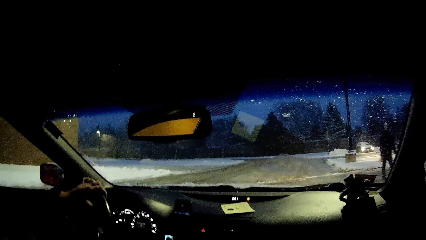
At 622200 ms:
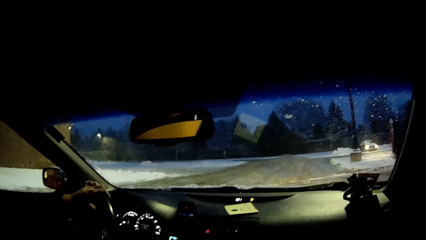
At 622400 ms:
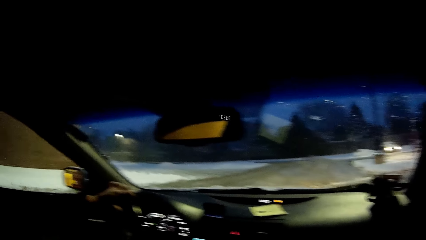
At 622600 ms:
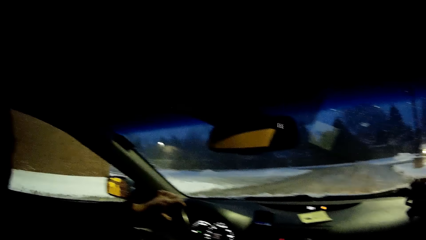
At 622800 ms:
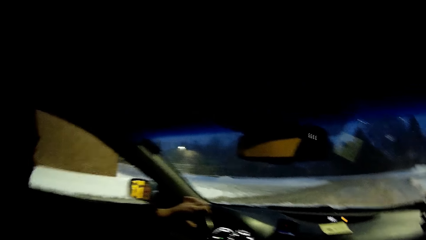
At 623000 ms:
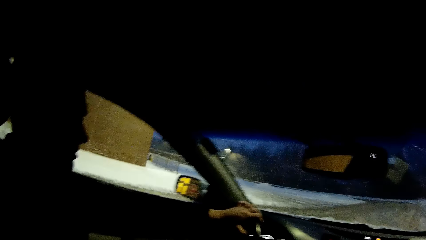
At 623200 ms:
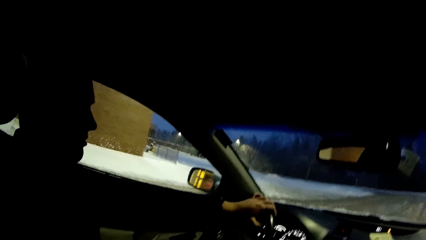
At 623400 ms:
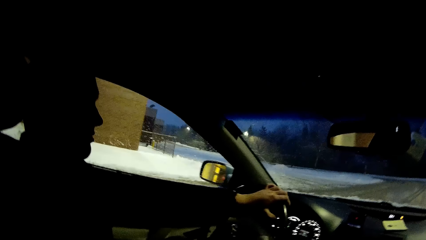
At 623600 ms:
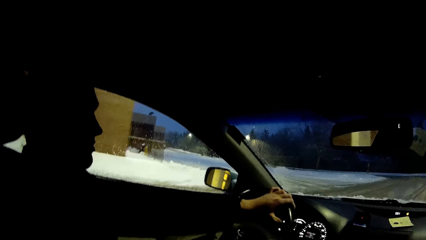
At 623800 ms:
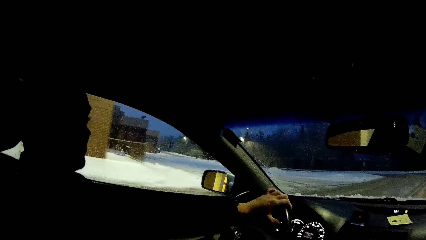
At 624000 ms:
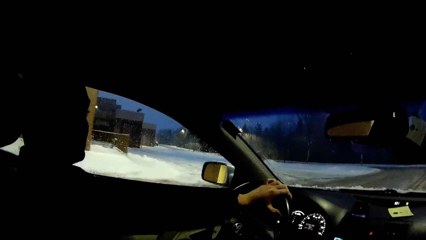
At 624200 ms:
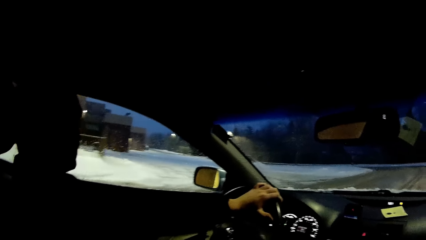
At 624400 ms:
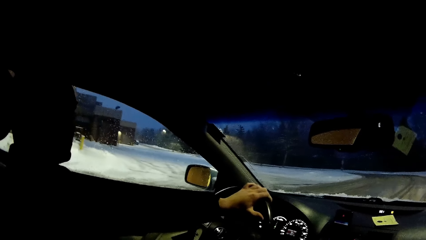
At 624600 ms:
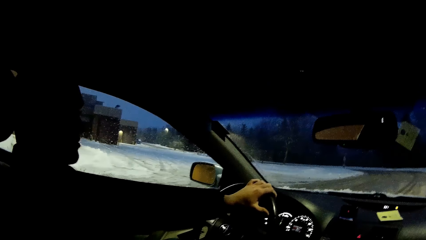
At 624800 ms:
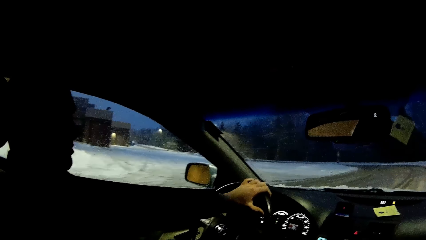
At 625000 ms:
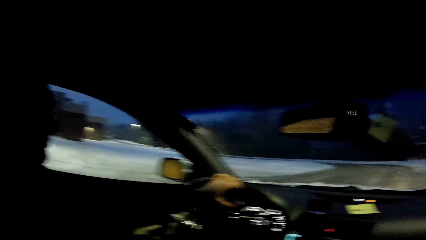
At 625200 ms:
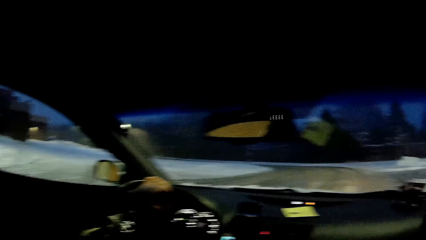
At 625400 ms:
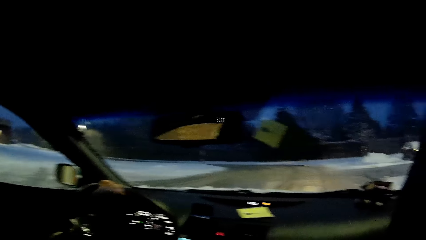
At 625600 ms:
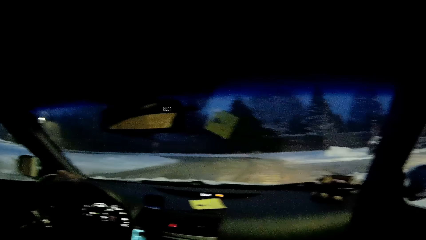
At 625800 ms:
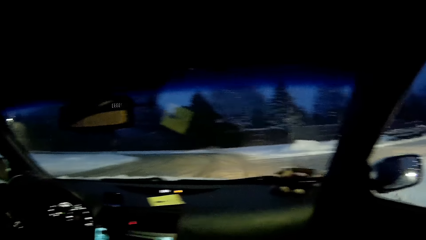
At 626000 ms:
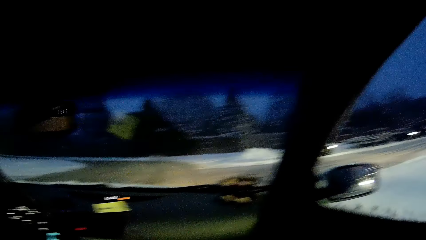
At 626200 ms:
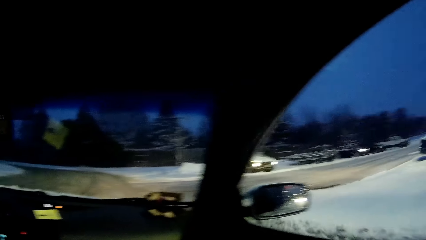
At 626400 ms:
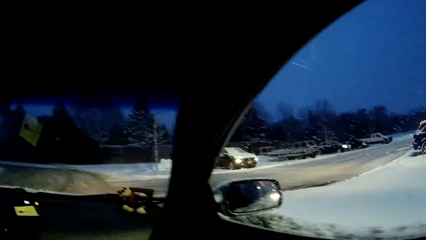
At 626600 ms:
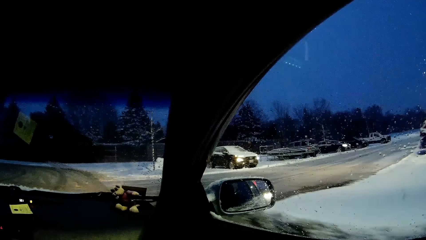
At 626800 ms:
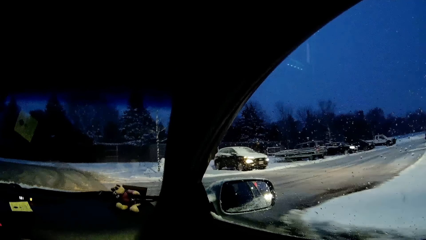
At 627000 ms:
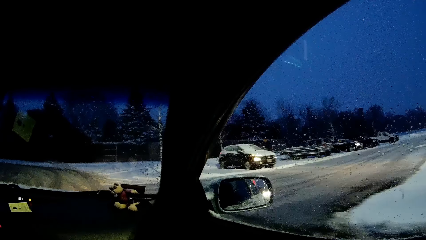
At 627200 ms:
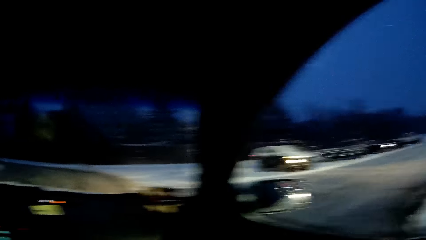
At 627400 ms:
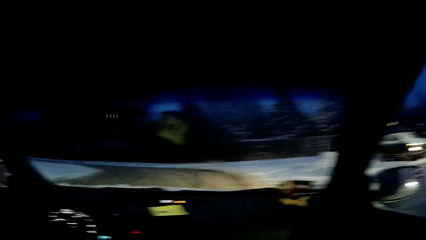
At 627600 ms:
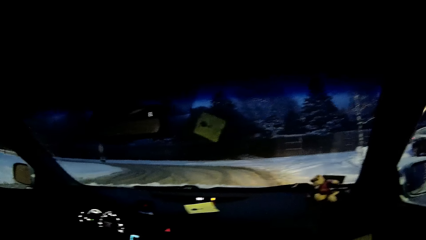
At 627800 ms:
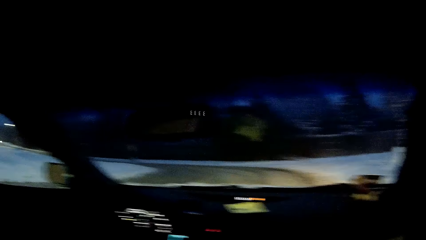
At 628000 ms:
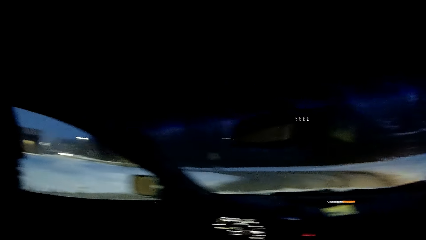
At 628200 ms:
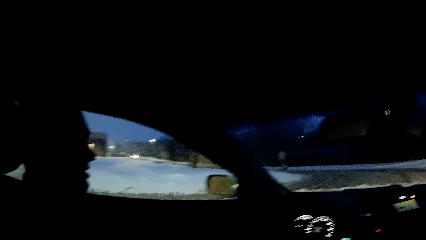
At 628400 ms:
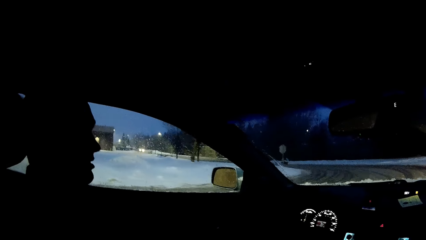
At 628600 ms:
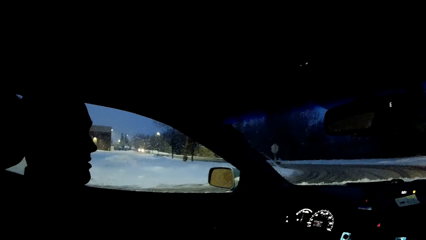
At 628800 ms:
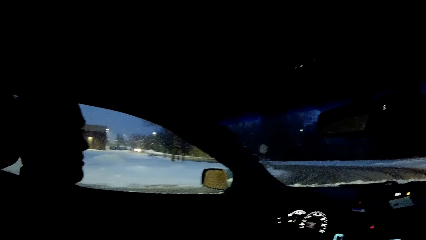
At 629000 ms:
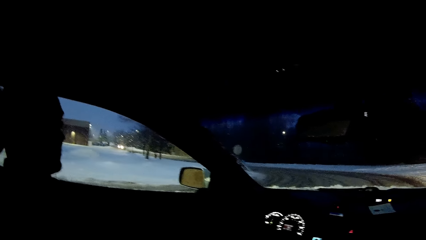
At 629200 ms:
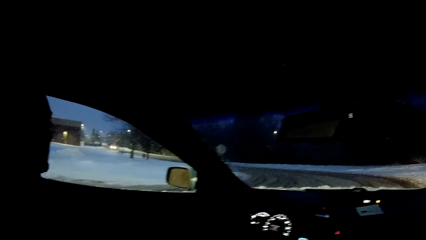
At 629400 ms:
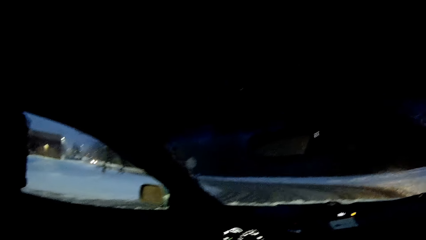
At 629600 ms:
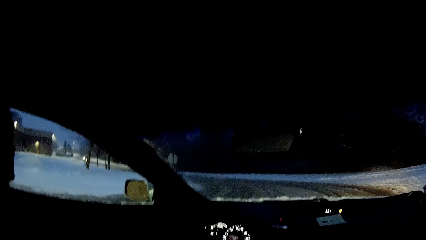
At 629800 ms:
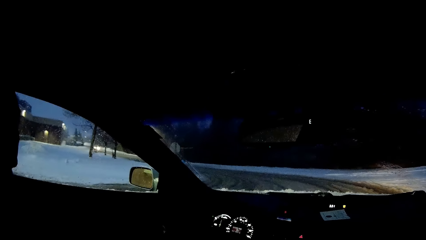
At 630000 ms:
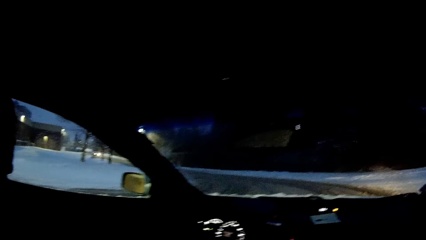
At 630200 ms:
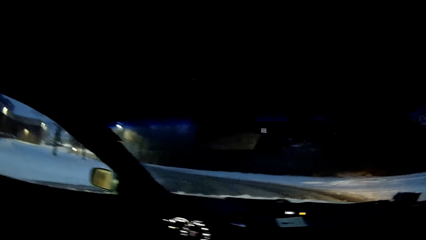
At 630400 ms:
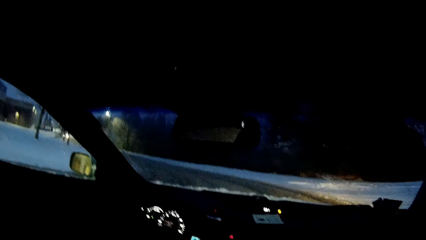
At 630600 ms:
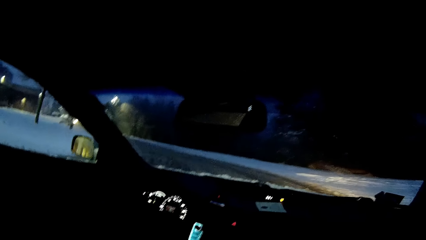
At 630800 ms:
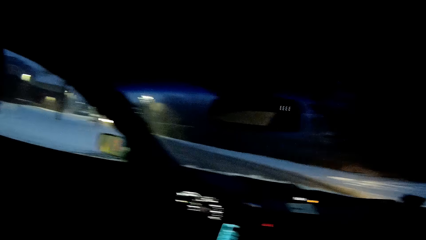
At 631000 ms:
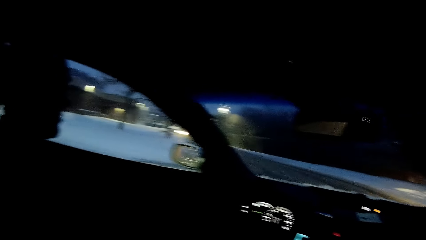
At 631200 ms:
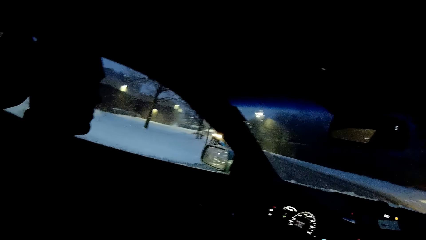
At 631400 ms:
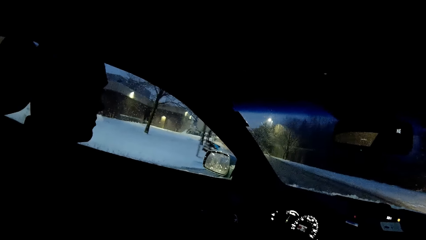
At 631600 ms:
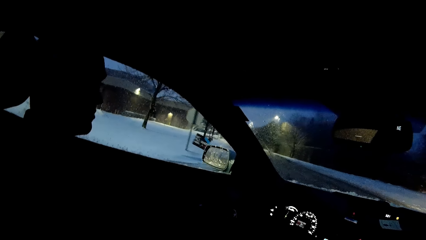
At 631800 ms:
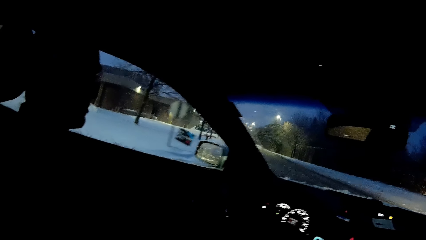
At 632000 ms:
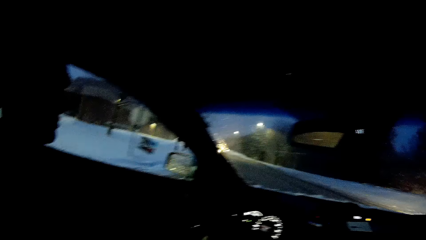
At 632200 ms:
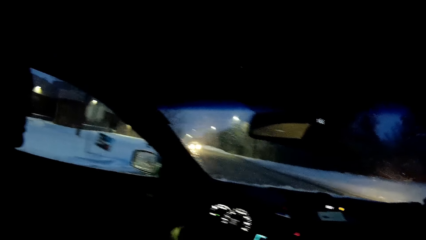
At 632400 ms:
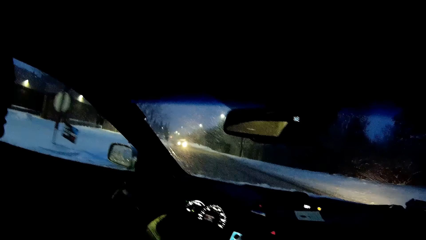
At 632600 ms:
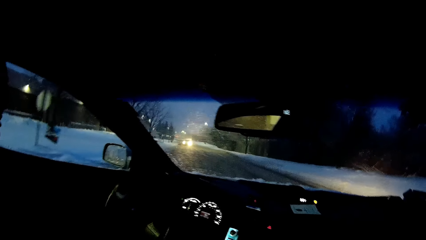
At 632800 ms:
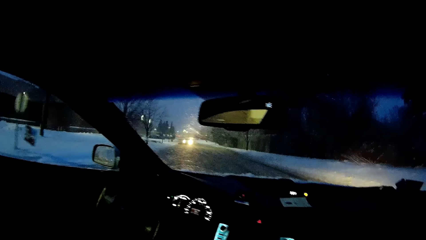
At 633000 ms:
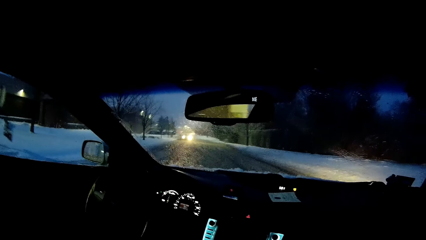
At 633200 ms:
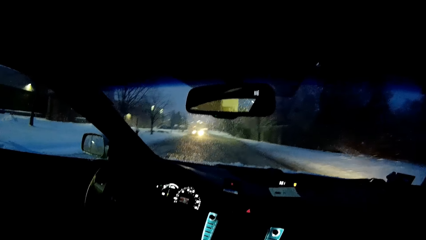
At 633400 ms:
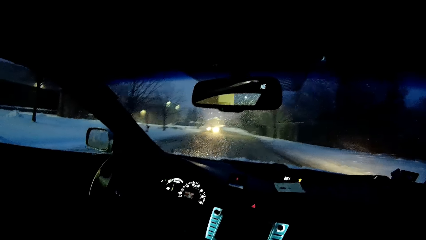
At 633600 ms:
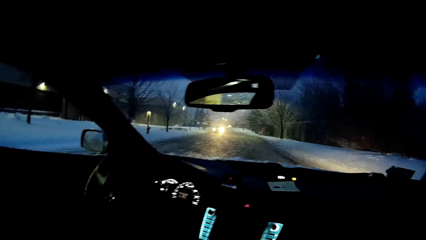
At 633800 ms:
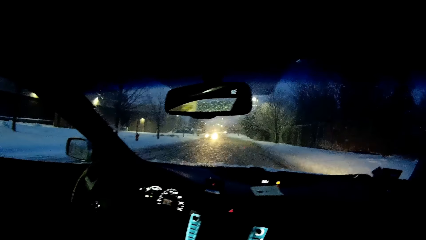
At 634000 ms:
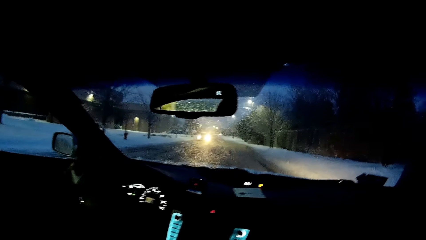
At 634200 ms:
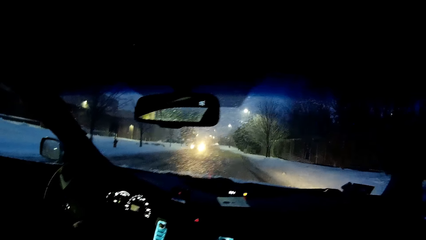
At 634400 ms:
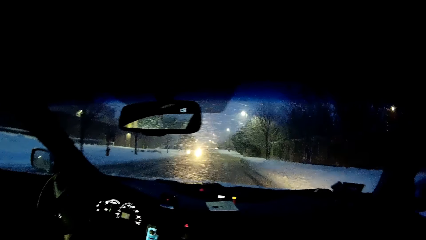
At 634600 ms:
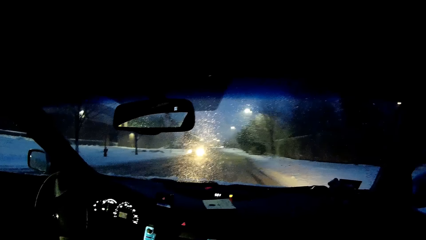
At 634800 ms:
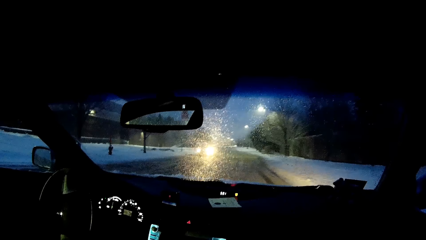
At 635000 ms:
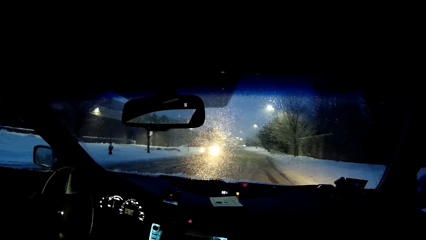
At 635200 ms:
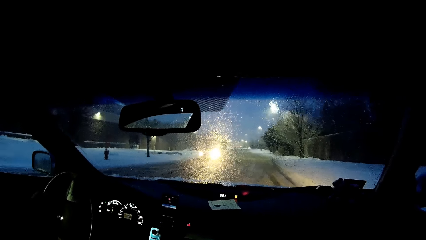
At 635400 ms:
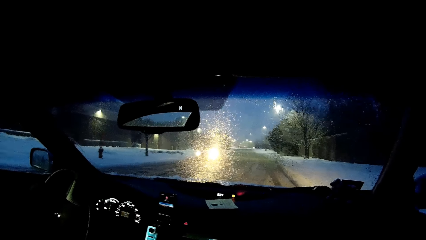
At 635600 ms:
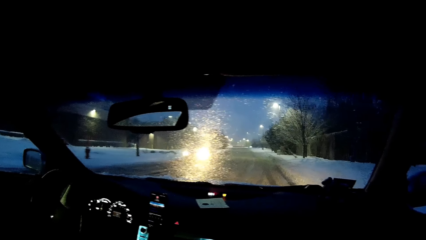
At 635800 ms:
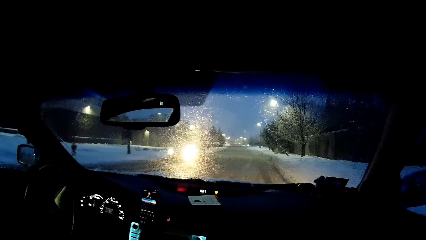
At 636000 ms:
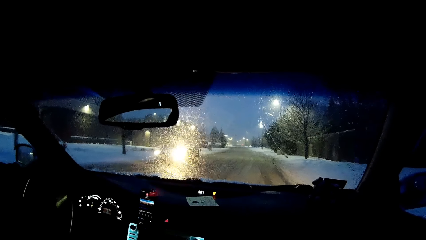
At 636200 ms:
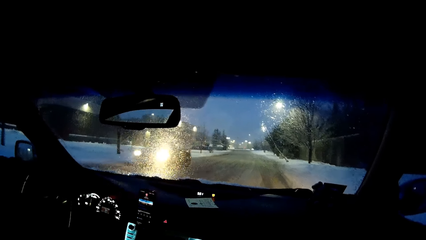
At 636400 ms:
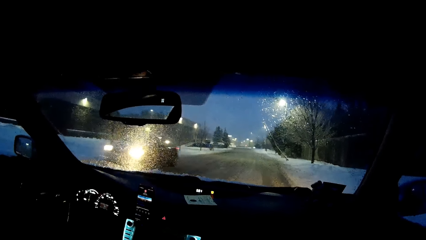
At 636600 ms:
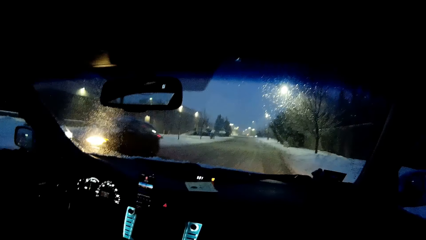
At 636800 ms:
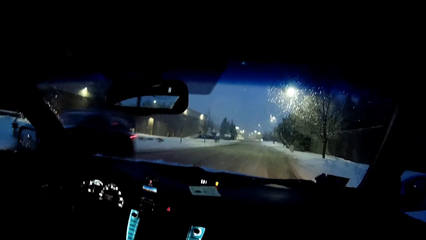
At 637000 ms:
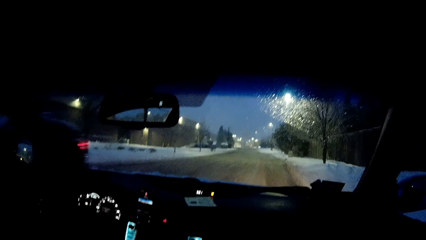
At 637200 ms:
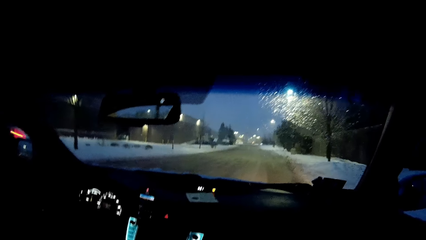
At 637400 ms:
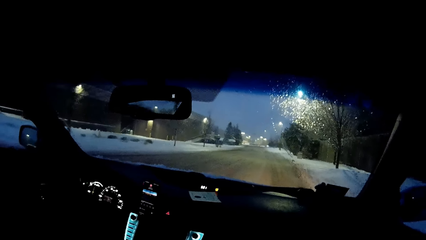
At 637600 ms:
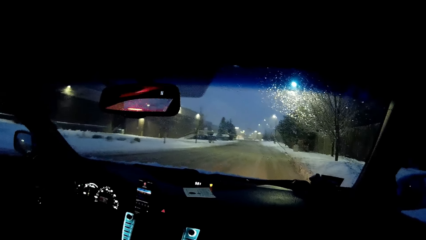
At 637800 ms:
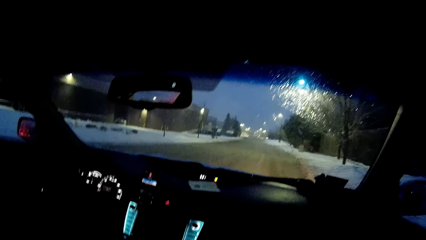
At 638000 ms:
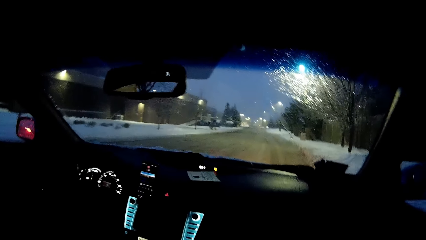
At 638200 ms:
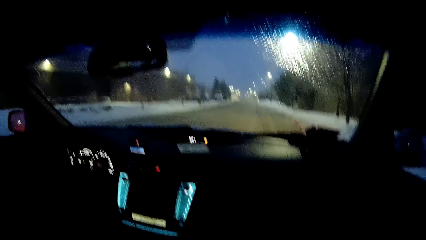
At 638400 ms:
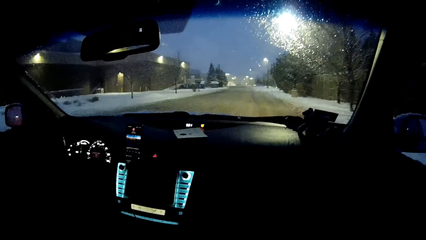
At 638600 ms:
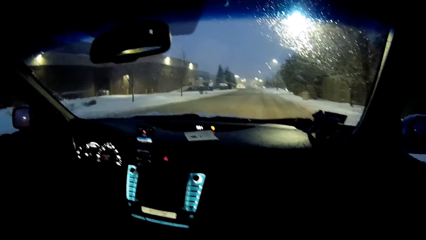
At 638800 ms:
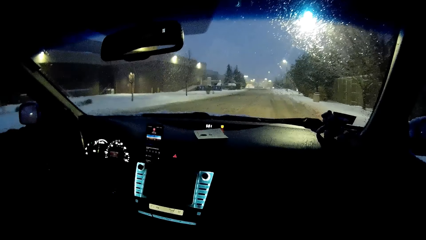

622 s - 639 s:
The camera wearer looks at a person. They look at the window. They look at the person. They look at the windscreen. They look at the person. They look at the windscreen.
